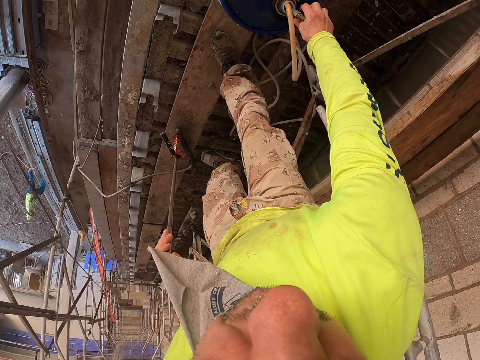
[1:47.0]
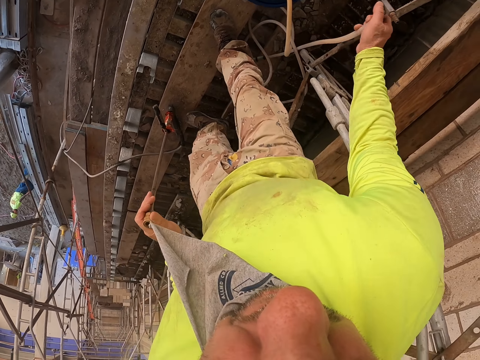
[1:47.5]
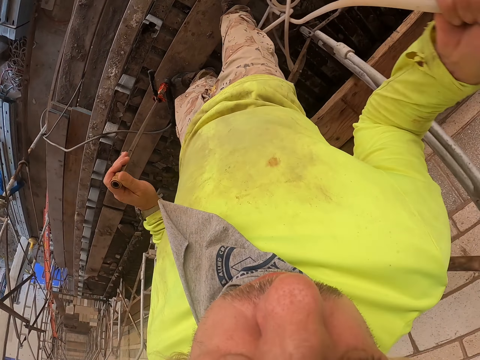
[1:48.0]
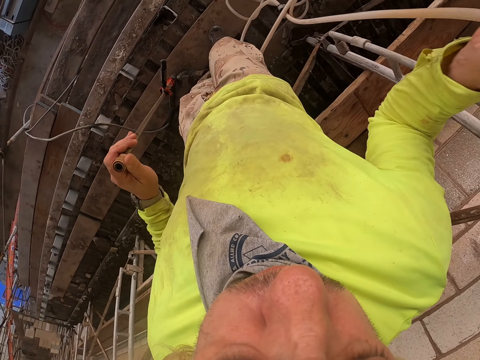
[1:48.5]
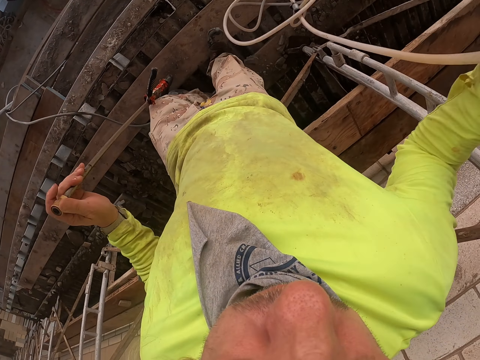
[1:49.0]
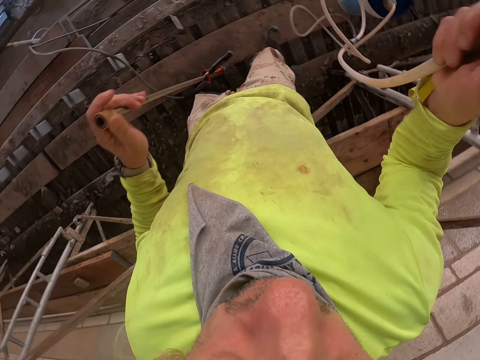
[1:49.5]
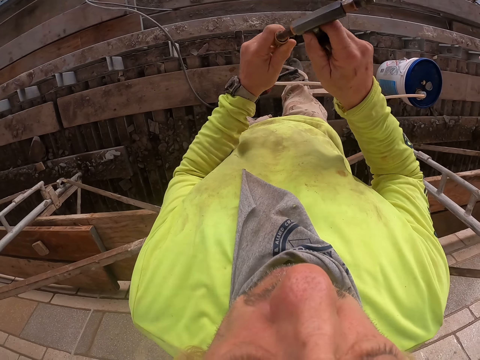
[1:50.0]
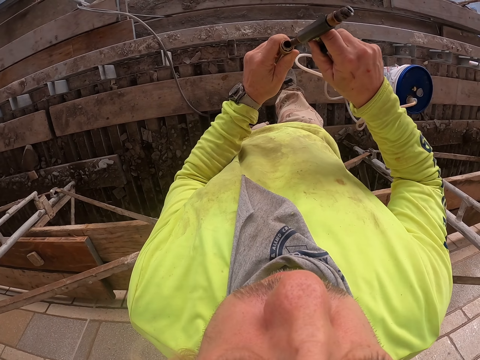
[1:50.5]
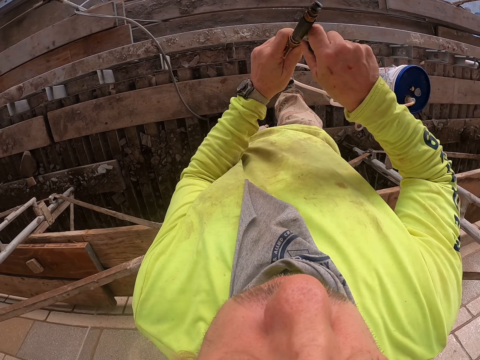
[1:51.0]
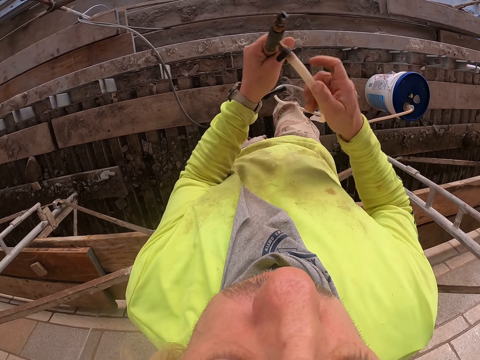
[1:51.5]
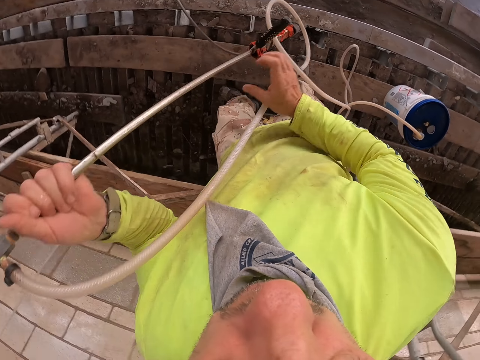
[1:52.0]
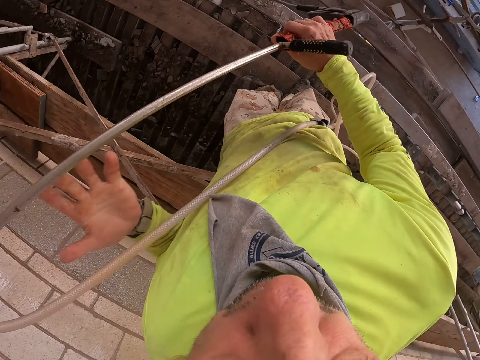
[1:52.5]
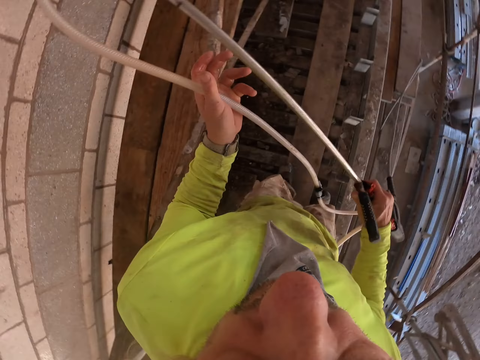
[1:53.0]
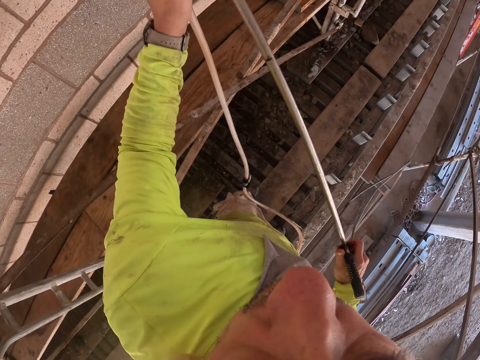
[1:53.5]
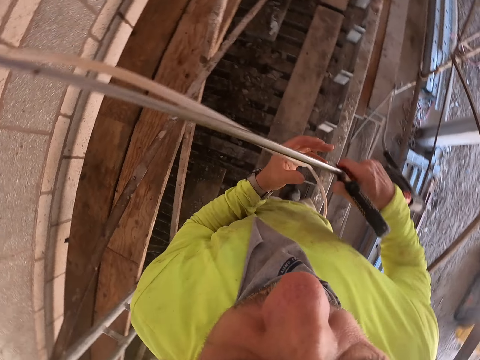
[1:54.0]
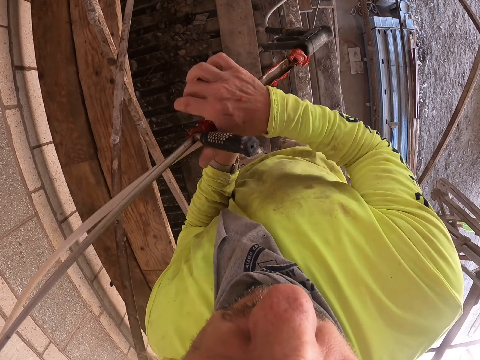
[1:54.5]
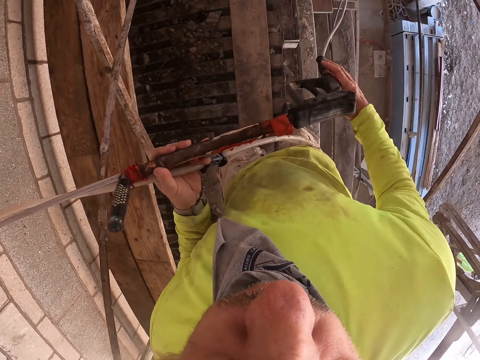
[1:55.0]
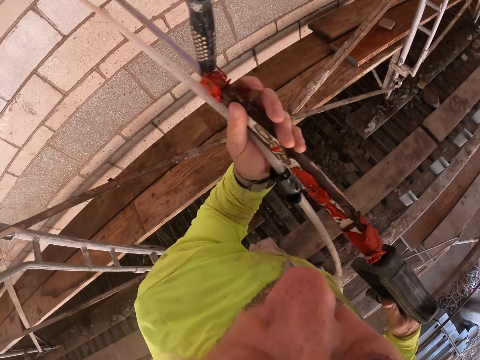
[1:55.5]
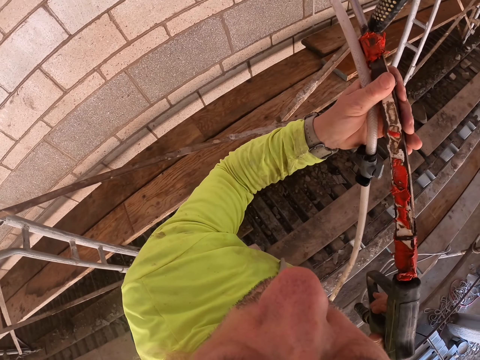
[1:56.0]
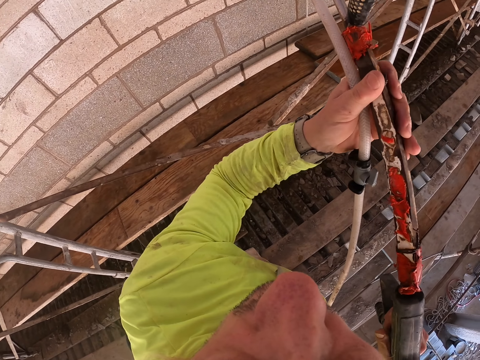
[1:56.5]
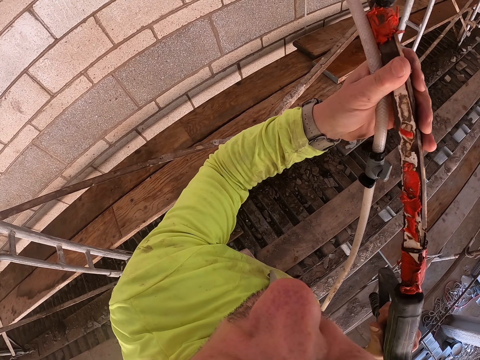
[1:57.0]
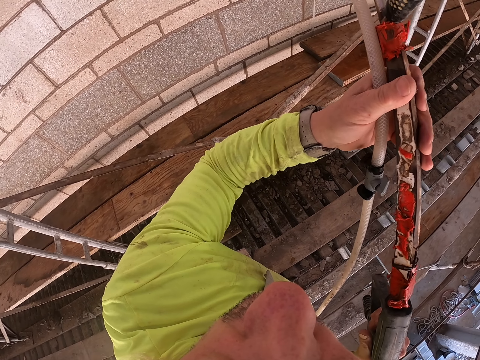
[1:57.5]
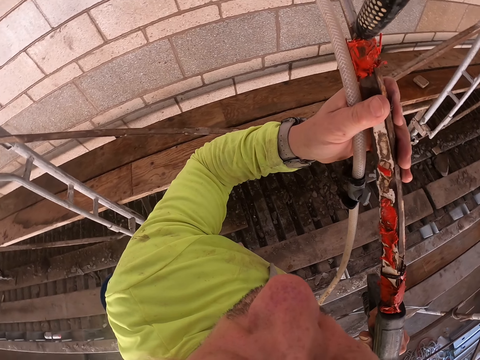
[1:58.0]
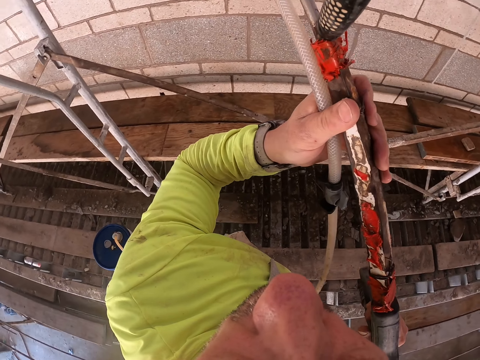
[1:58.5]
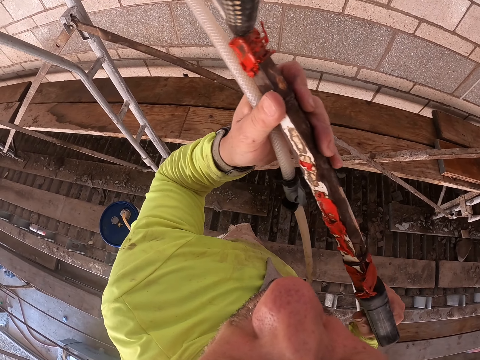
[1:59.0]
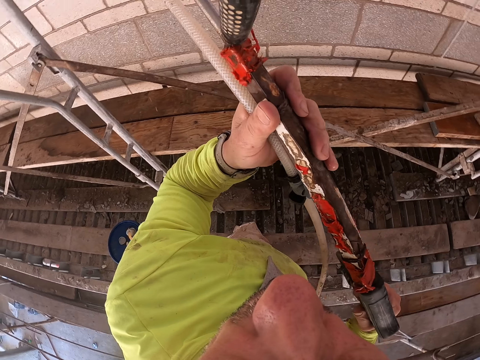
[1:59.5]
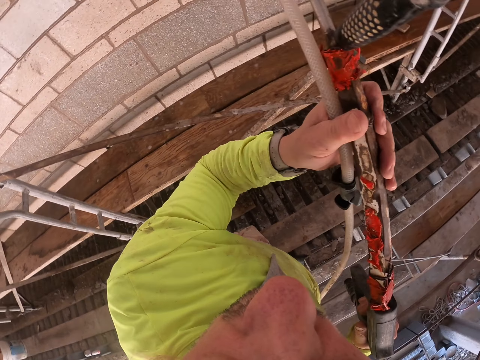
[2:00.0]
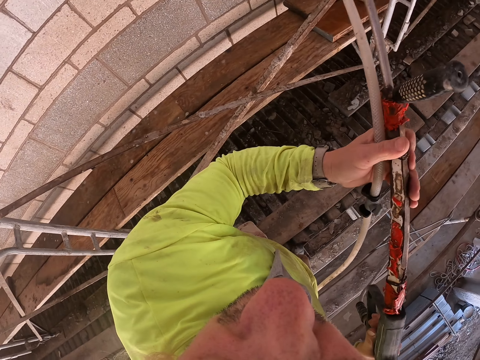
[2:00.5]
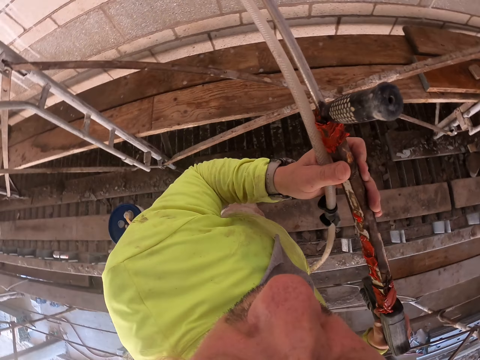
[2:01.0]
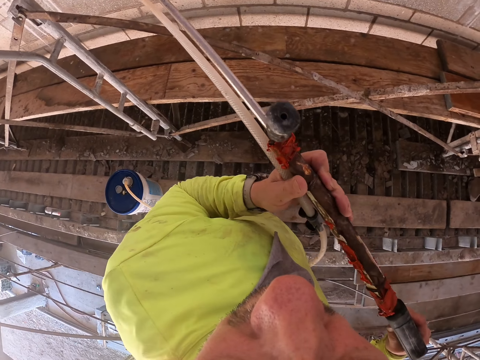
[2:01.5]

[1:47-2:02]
The camera wearer puts the spray nozzle down and picks up another nozzle with his right hand. He connects the nozzle. He holds the airless paint spray with both hands. He sprays the wall.

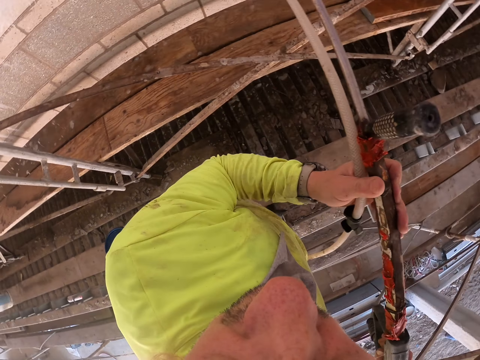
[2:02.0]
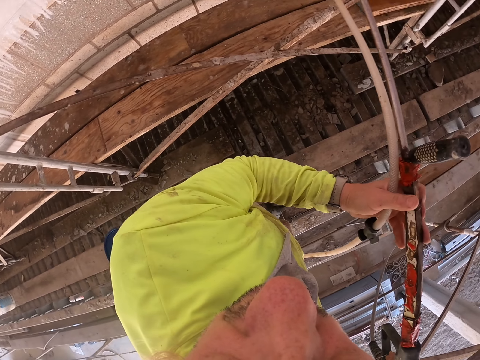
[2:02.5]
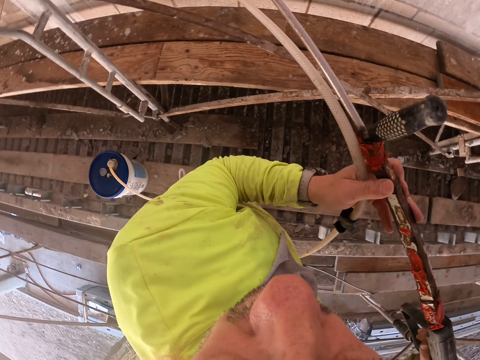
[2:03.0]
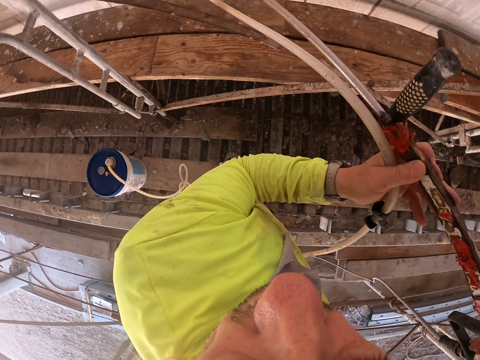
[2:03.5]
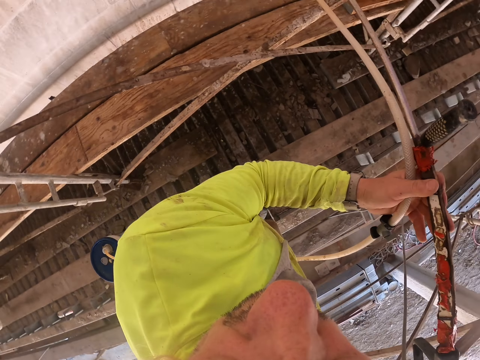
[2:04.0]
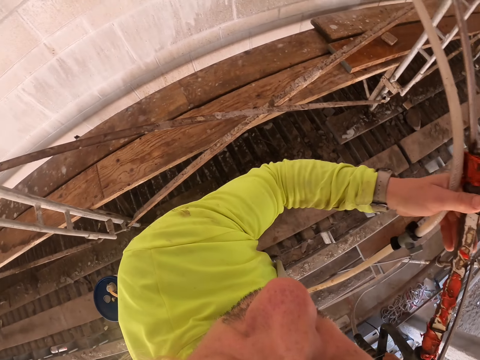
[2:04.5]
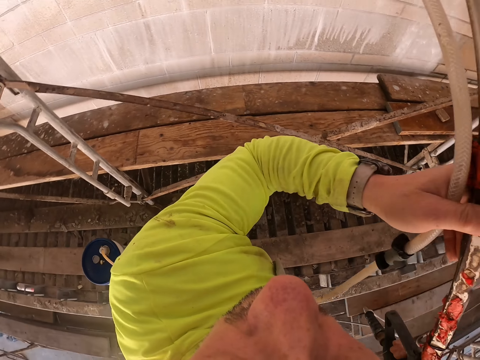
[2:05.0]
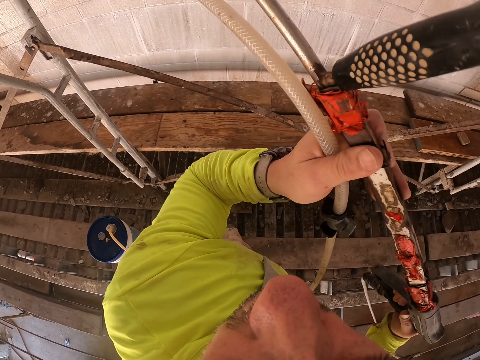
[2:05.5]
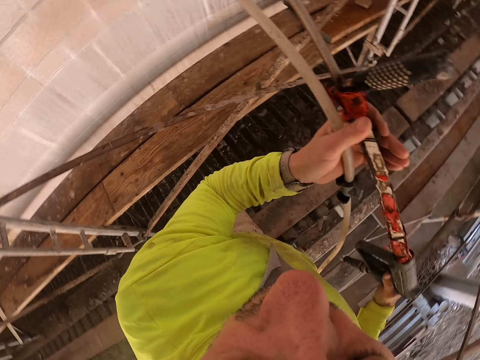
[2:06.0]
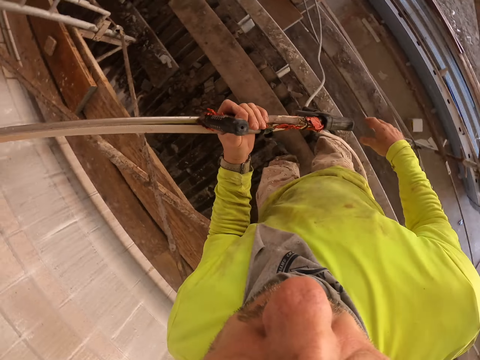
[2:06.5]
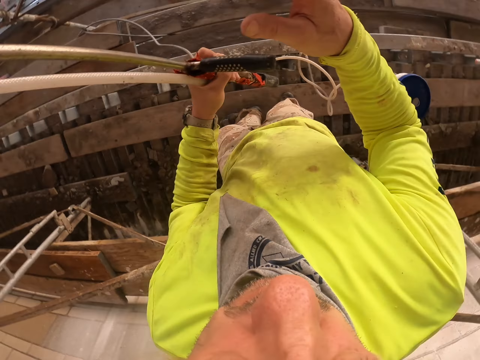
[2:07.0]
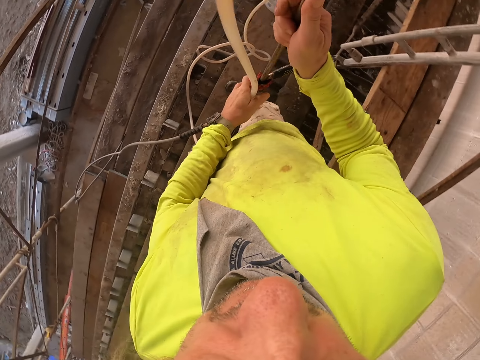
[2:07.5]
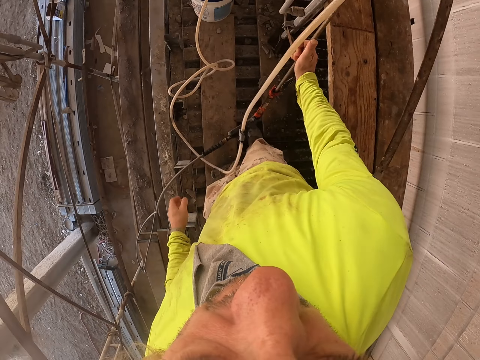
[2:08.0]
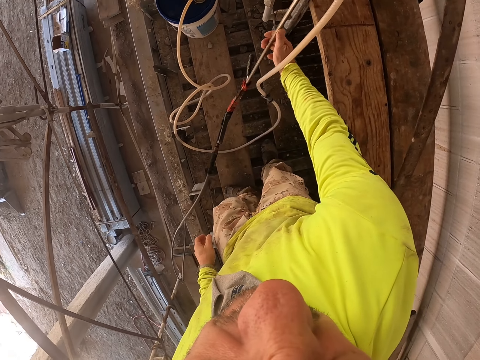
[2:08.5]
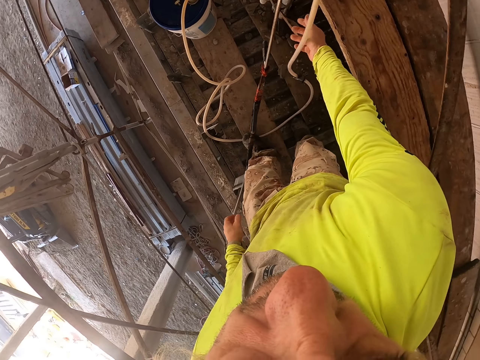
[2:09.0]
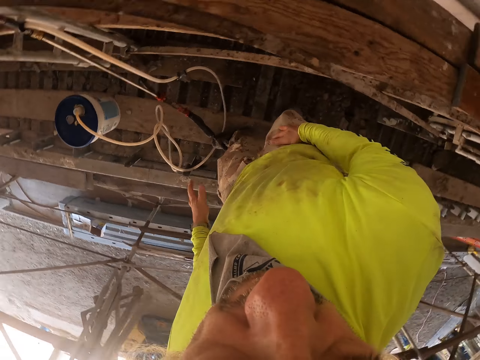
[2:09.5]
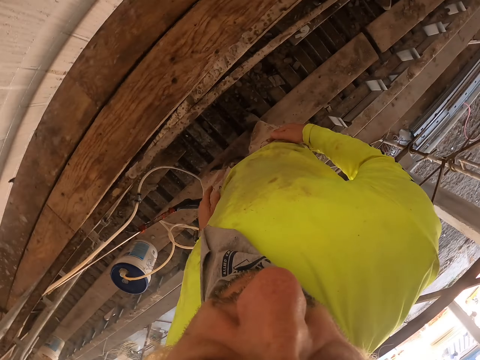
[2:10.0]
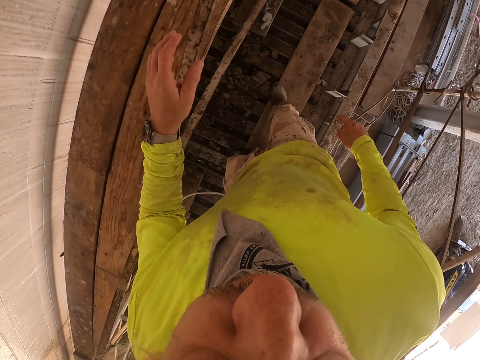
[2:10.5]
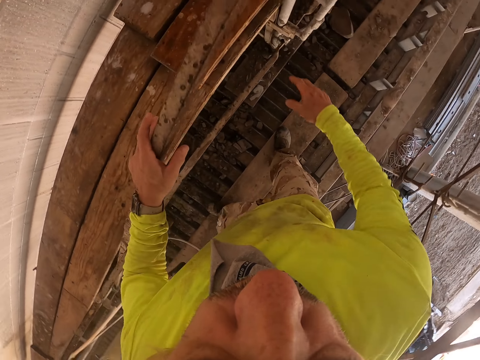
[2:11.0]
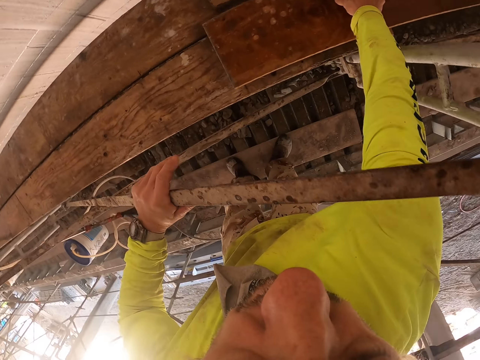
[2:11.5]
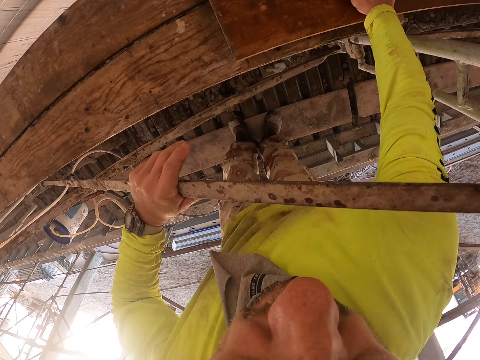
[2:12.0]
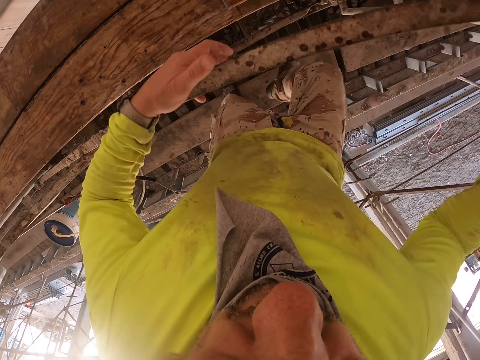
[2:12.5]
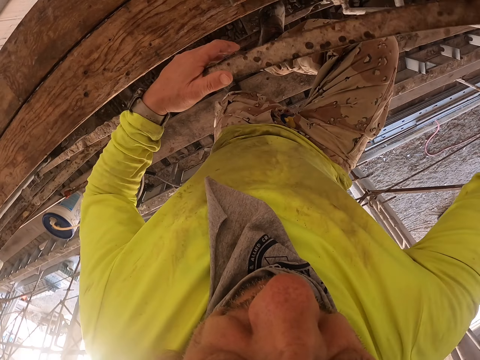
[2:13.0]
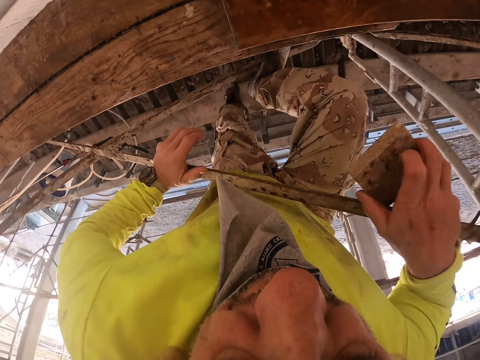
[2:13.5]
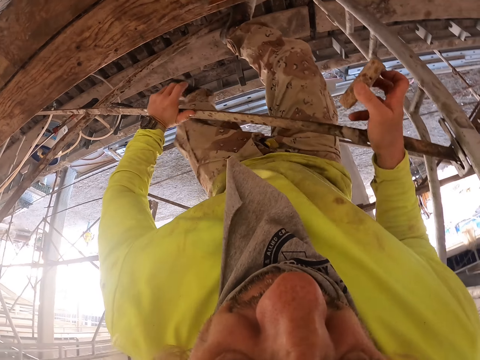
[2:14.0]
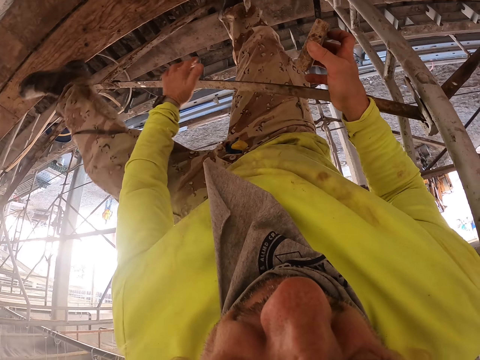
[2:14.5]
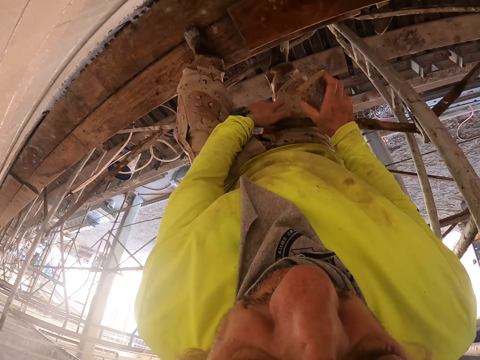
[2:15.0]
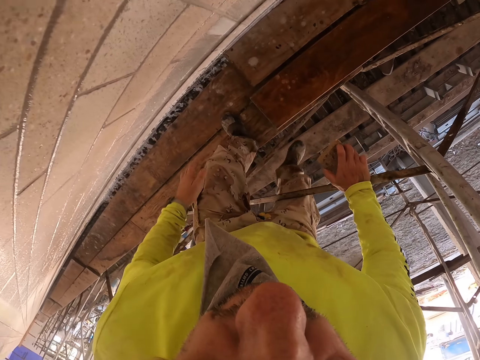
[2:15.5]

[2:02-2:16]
The camera wearer stops spraying. They put the airless paint spray down. They pick up the sponge wall brush and hold the steel with the left hand. They climb up.
